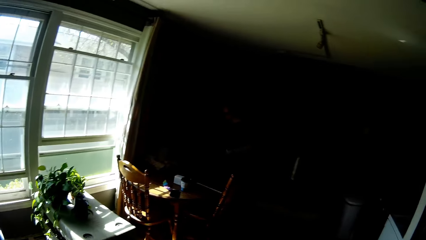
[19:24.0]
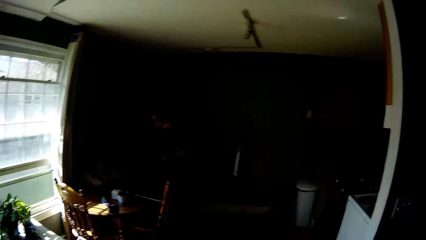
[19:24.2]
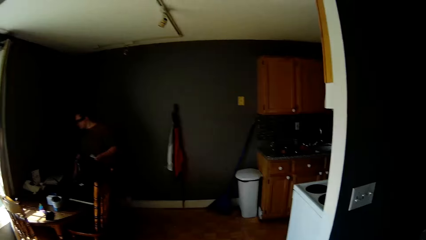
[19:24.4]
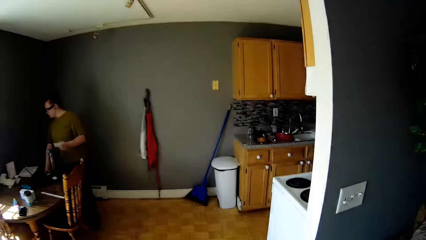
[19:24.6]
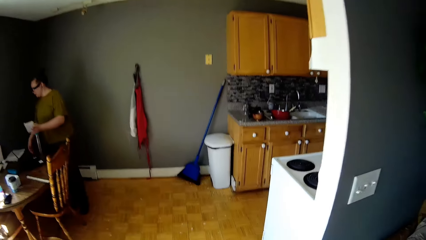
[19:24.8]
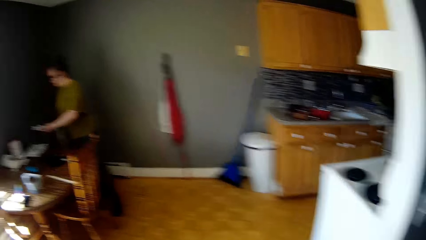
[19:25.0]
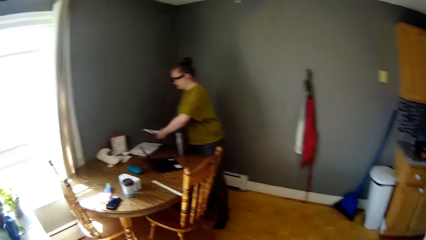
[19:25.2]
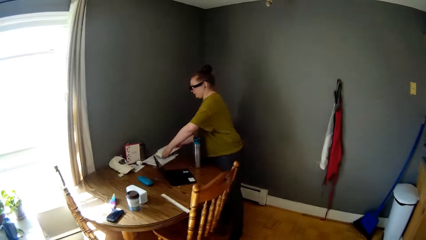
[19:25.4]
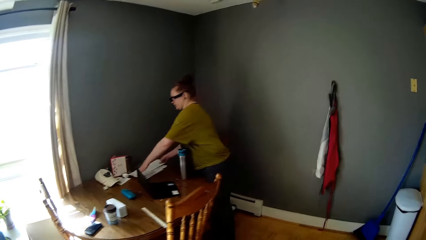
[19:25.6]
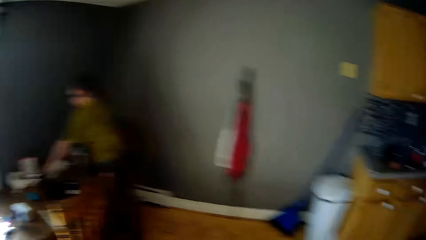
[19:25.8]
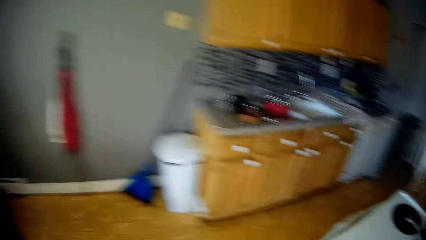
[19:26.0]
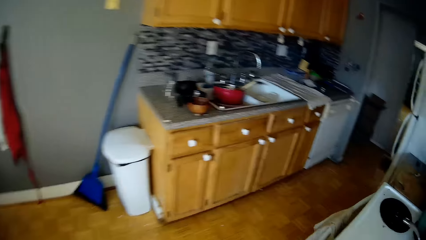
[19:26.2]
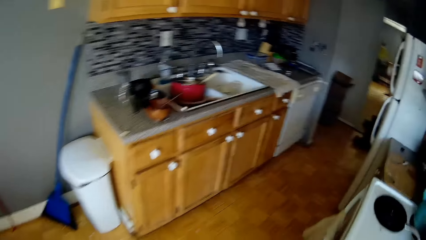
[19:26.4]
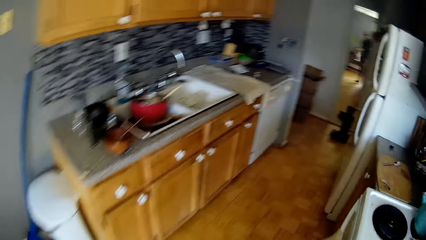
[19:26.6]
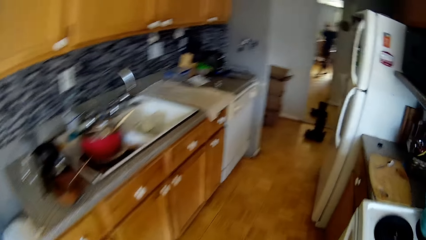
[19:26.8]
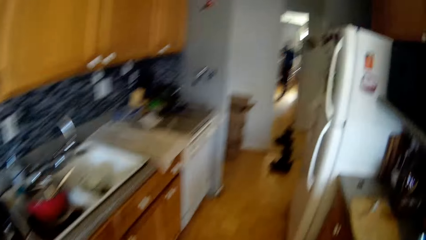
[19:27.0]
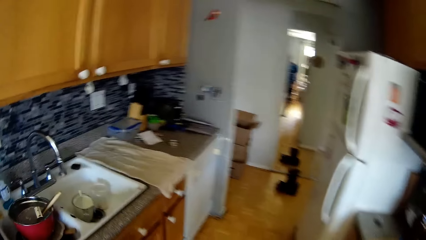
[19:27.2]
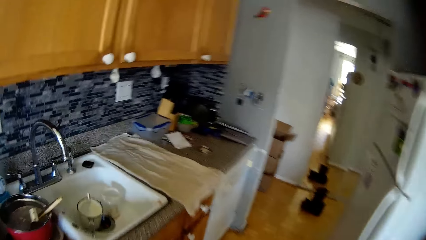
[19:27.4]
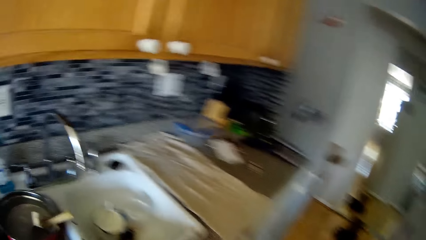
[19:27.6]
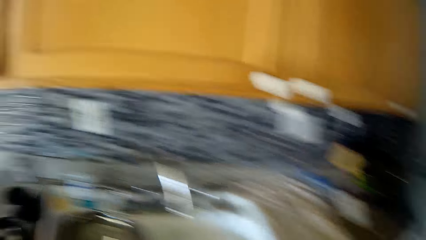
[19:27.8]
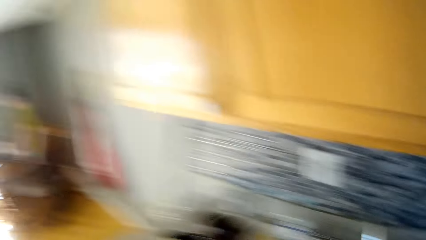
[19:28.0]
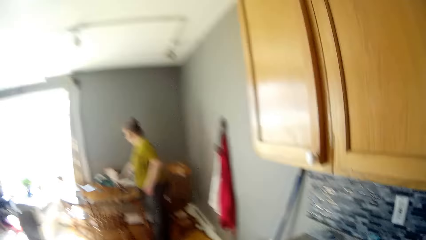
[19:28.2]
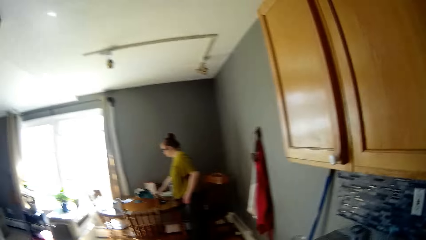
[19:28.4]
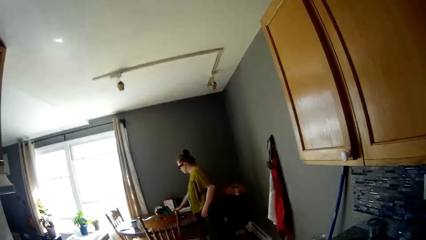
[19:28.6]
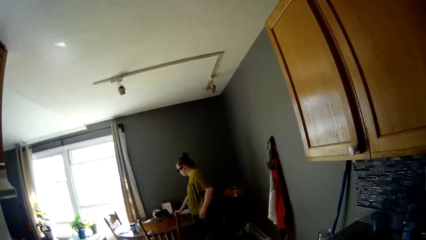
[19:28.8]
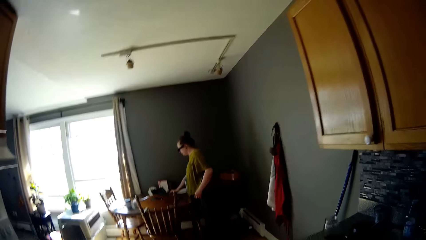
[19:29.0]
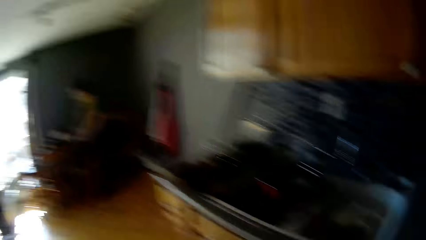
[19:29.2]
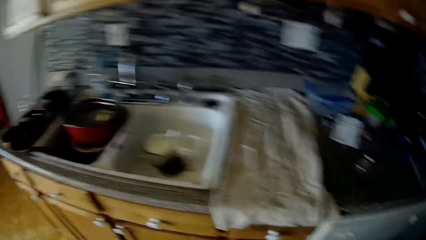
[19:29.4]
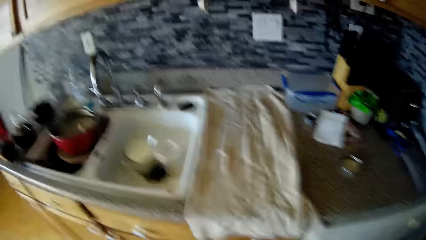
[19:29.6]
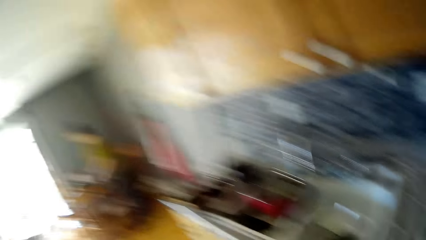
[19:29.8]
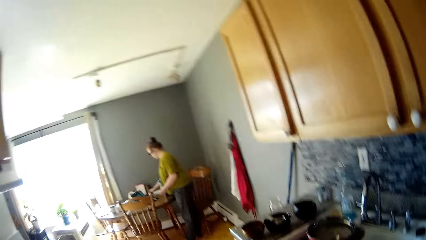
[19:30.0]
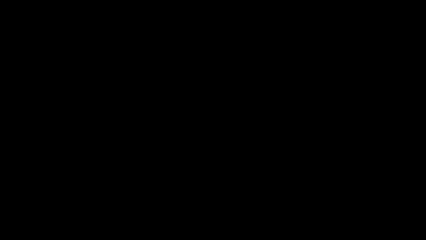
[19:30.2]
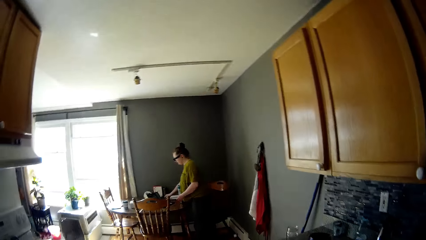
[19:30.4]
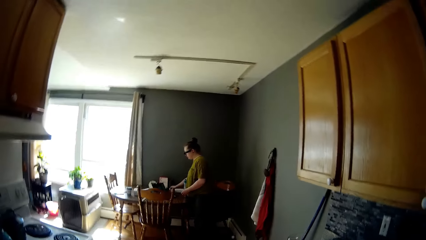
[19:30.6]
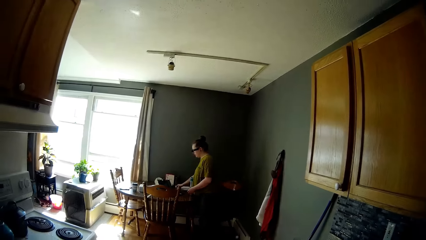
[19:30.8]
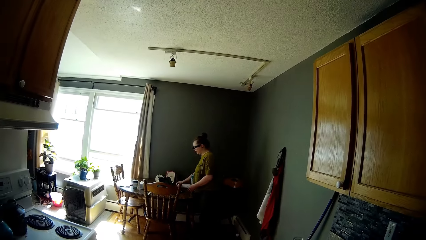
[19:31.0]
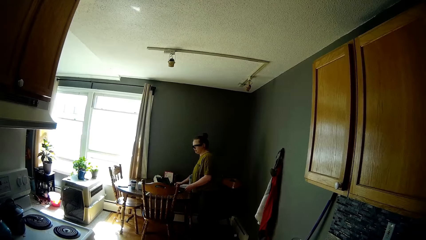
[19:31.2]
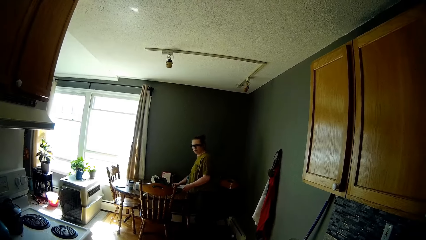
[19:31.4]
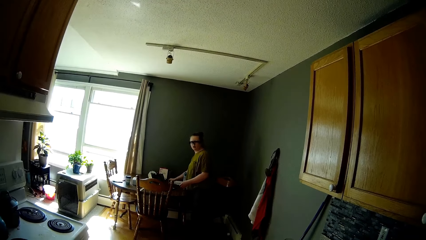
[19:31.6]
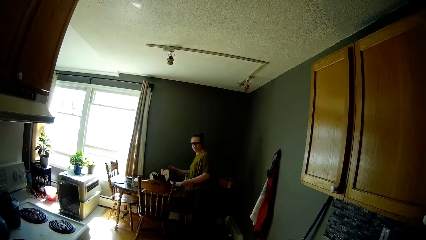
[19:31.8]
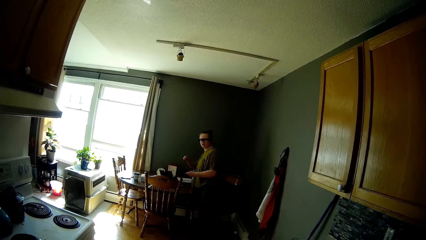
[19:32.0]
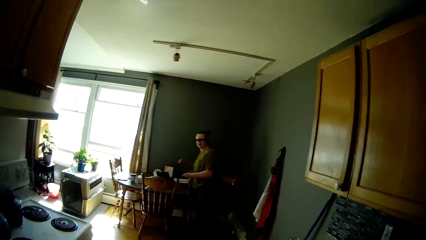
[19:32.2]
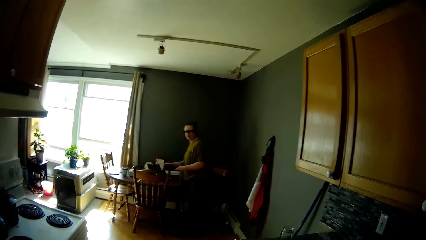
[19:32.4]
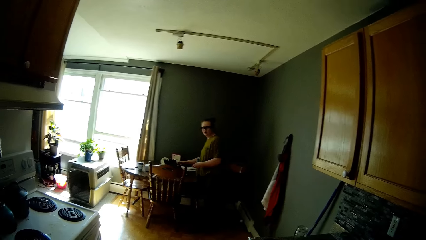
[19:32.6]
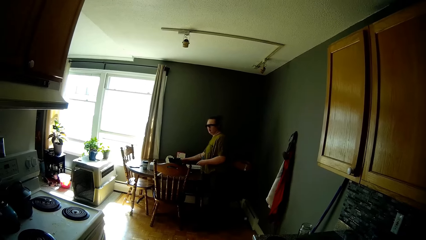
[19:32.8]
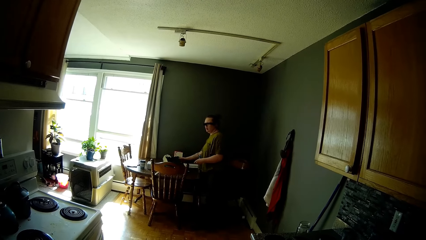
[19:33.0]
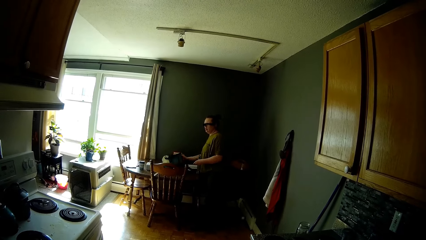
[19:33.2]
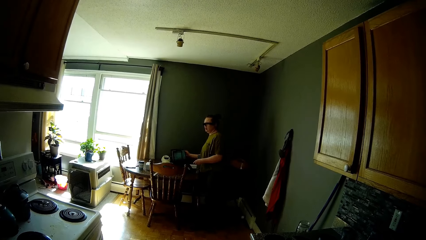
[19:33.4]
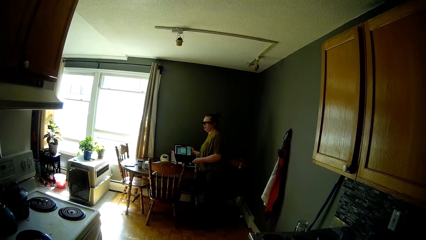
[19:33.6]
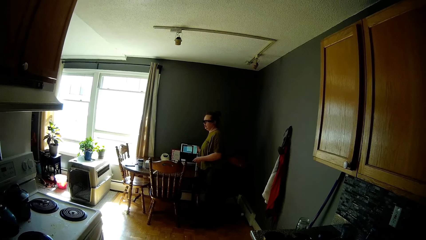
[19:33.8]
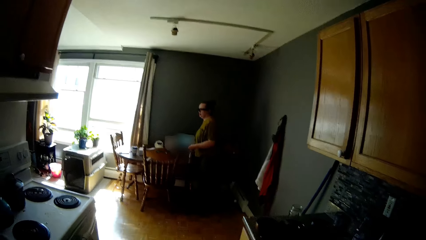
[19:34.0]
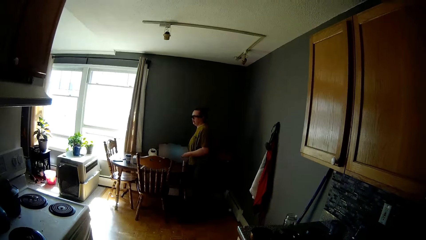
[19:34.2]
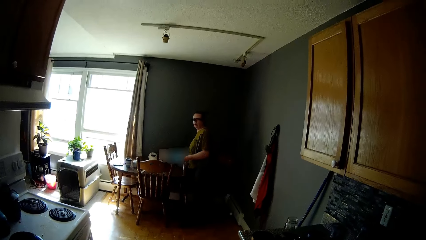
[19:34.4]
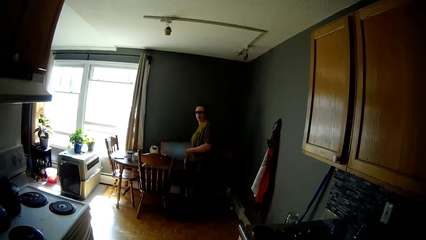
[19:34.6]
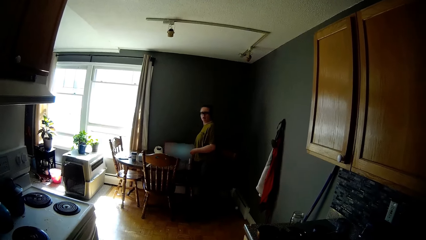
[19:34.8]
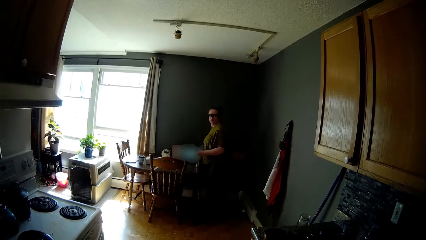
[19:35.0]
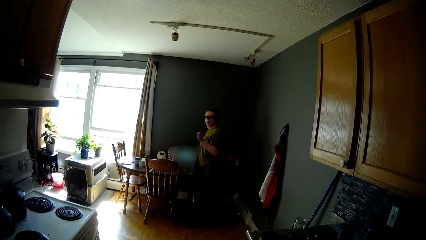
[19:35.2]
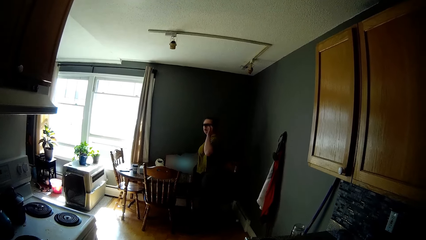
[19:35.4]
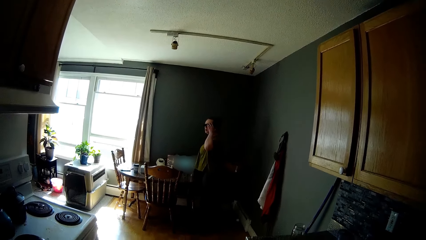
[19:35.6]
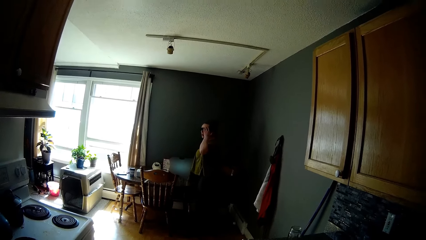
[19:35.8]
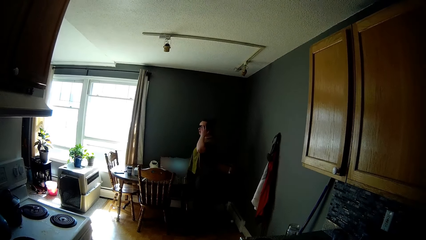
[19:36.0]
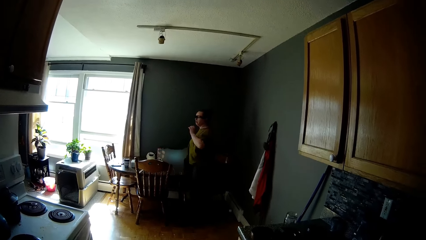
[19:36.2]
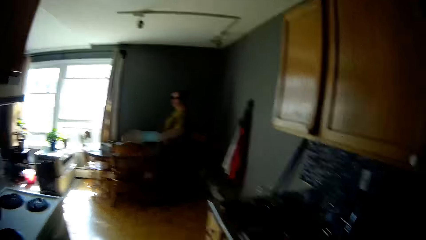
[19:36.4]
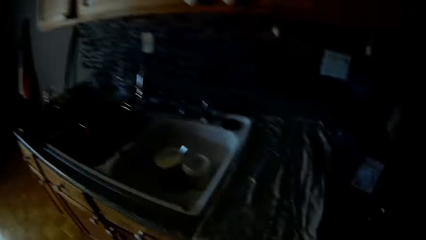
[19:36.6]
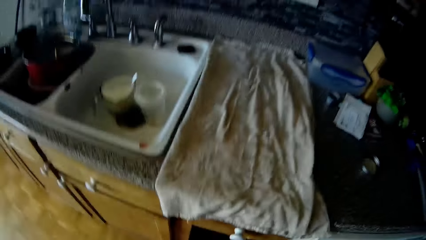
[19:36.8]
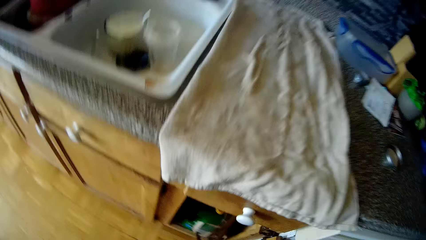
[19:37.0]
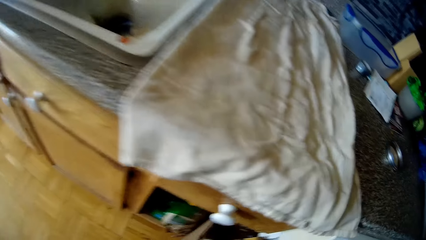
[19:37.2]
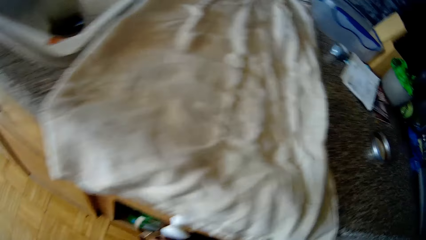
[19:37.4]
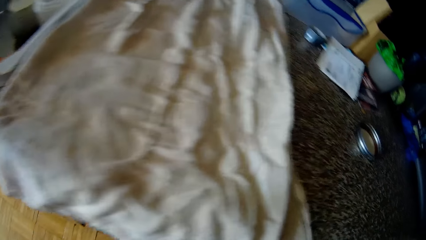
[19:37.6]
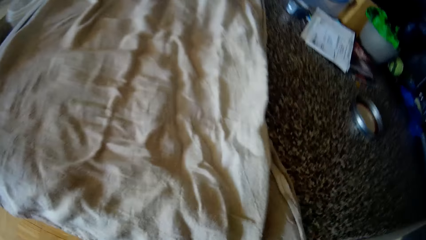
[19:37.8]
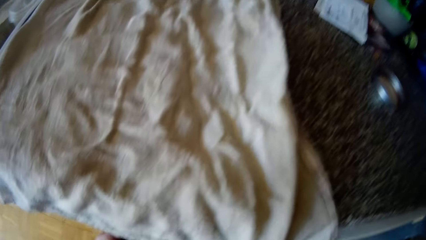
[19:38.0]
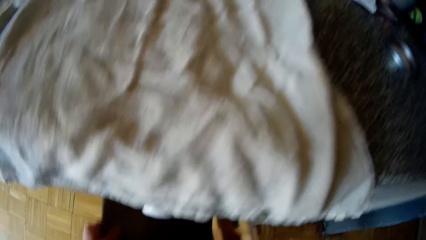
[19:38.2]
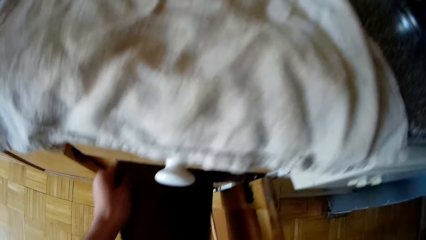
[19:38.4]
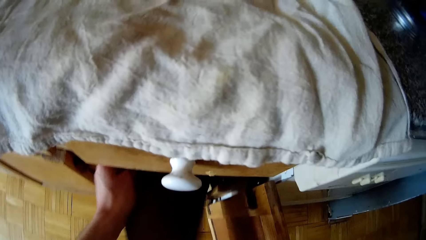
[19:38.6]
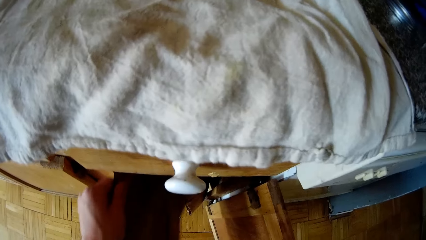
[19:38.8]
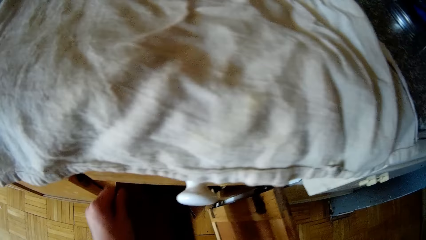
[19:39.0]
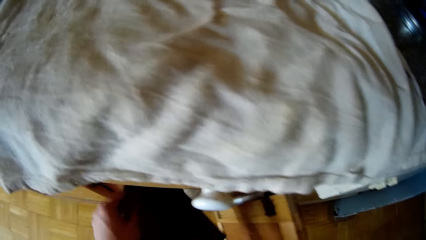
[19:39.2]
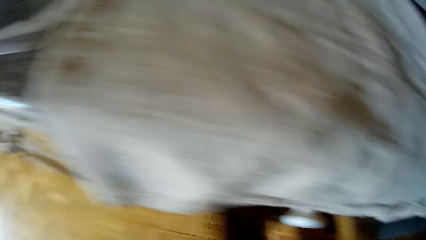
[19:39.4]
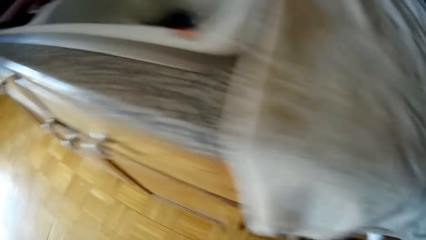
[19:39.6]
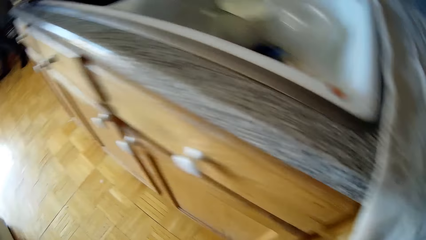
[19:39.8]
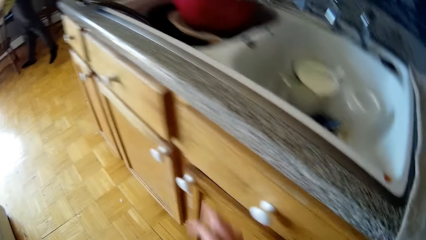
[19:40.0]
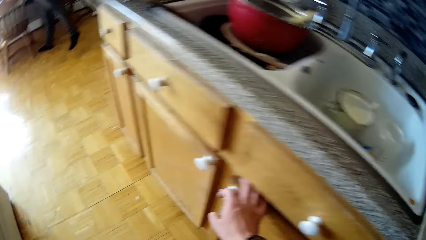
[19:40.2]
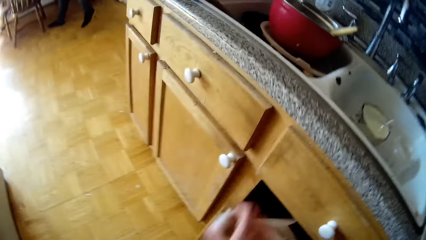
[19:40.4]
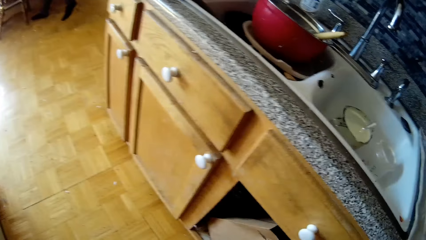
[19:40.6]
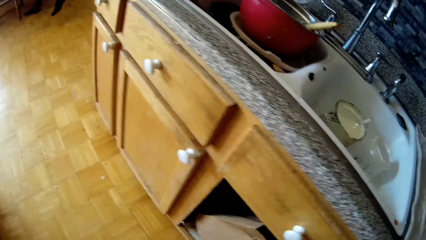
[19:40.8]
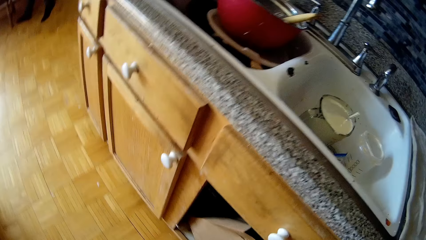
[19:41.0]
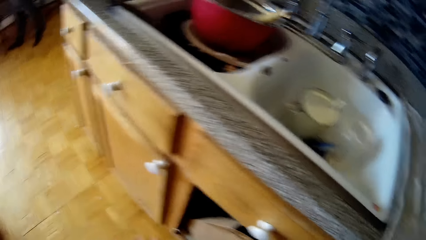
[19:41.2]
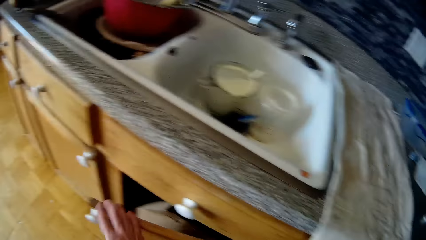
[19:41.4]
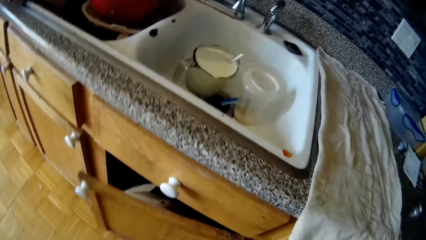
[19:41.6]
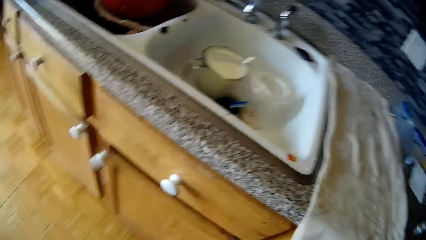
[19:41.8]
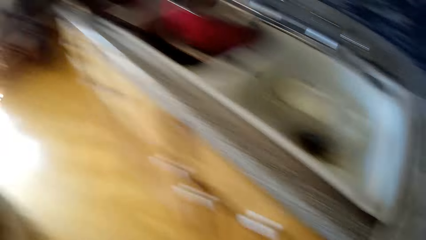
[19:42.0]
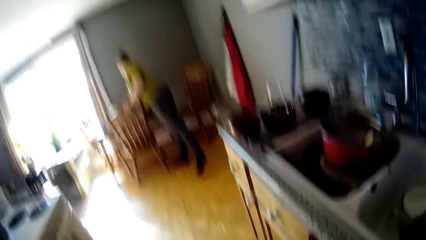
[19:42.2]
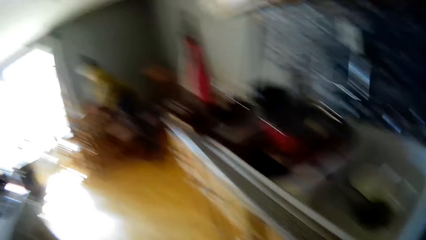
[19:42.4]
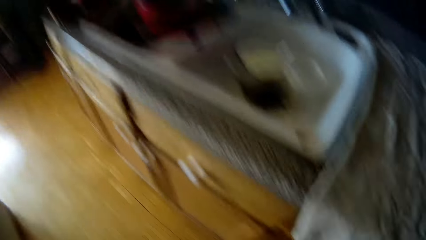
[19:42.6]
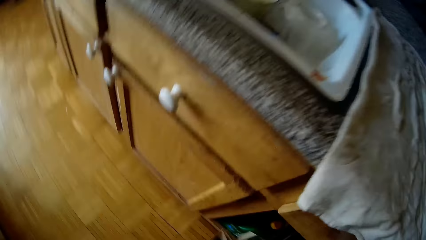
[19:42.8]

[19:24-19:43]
The lady talks to the camera wearer and places the paper sheet on the dining table. The camera wearer walks in the kitchen. He talks to the lady. The lady carries the bag from a chair with her right hand, moves a laptop on the dining table, and touches her face. The camera wearer carries a nylon bag from the cabinet. He touches papers inside the cabinet. He opens the kitchen cabinet with his right hand. He closes the kitchen cabinet door.
